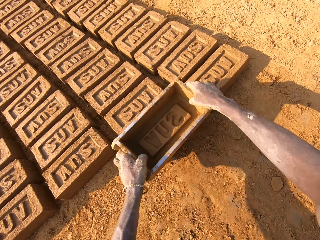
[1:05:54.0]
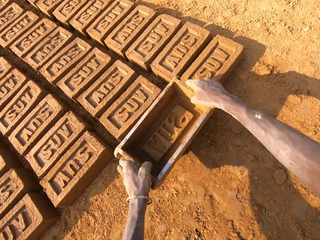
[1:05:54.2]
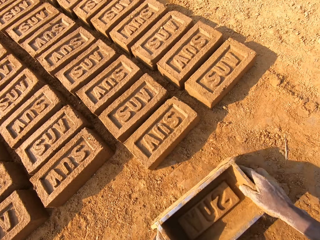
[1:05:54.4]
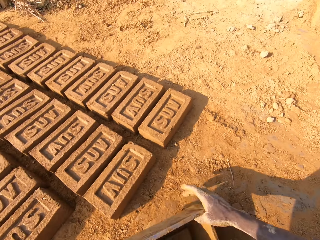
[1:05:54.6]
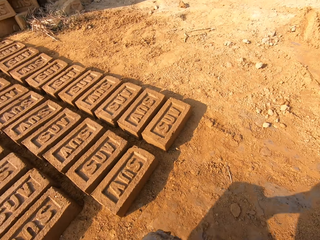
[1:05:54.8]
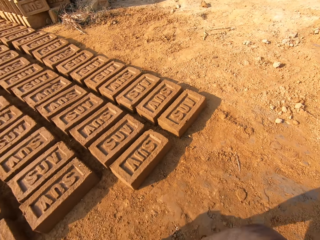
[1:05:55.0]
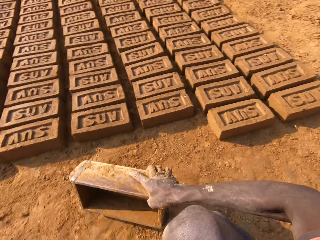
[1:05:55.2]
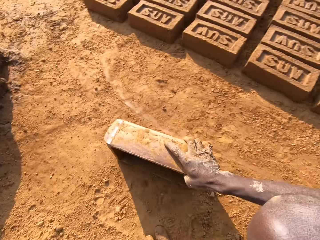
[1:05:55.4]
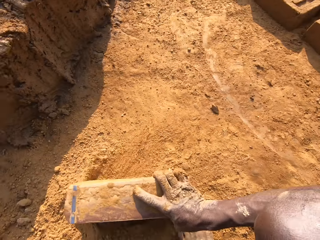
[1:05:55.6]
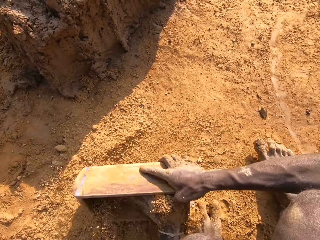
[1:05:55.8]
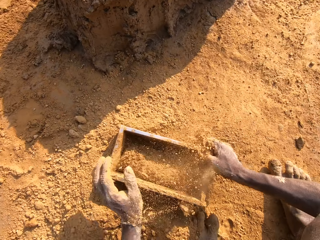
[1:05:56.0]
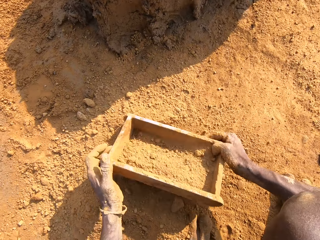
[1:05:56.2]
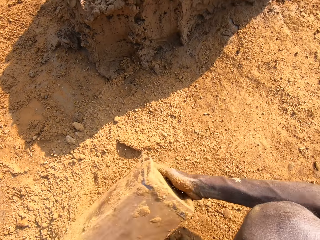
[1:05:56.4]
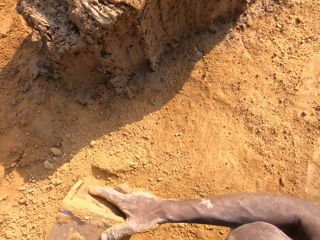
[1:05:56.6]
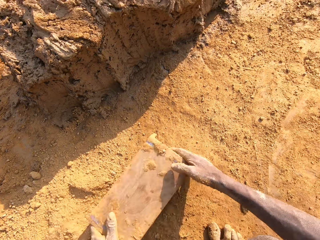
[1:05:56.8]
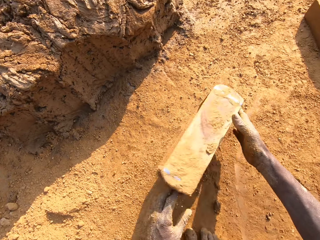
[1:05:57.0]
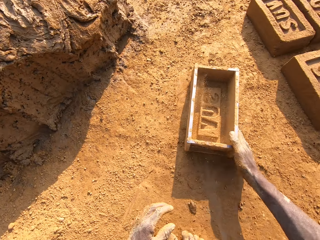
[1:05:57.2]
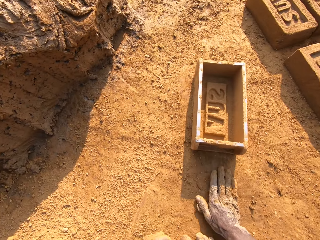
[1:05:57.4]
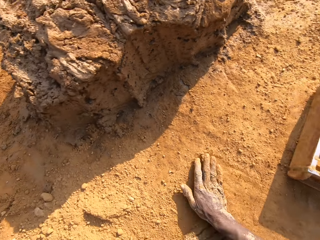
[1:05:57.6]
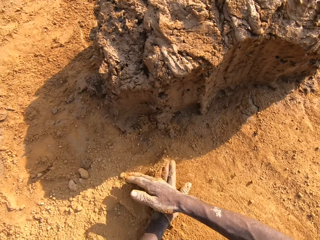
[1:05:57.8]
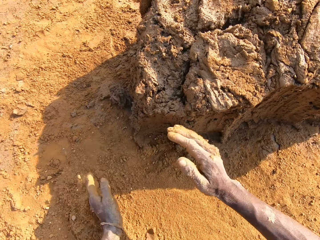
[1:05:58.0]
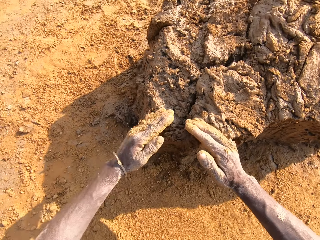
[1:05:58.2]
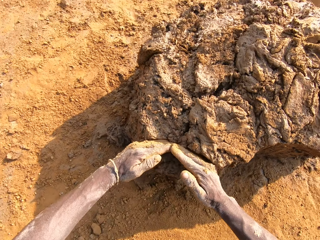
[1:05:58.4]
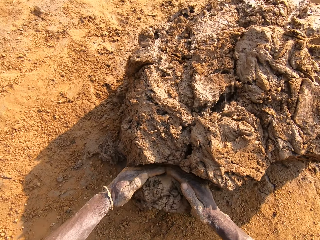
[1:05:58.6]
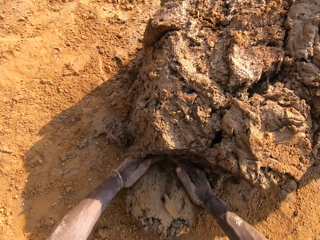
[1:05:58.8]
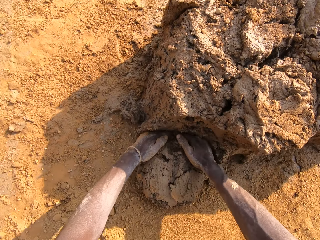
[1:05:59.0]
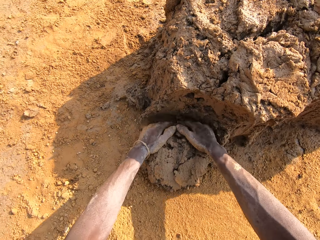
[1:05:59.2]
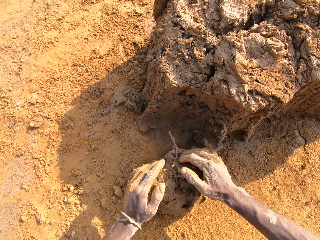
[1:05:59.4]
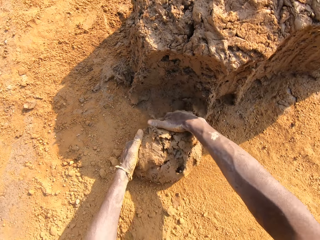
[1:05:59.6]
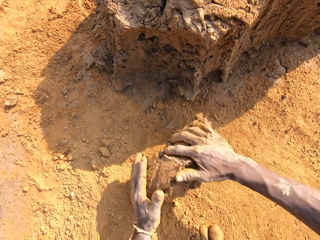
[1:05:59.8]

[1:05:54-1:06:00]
The camera wearer lifts the wooden brick mould off the ground. He puts the wooden brick mould on the brick. He puts the wooden brick mould on the ground. He drags the wooden brick mould on the ground. He packs sand into the brick mould with his left hand. He holds the wooden brick mould with both hands. He empties the sand from the wooden brick mould. He turns the brick mould over. He pulls the wooden brick mould. He drops the brick mould on the ground. He rubs his hands on the ground. He cuts mud with his hands. He packs clay from the clay pile with both hands.

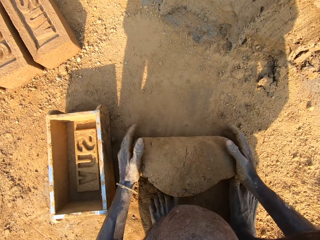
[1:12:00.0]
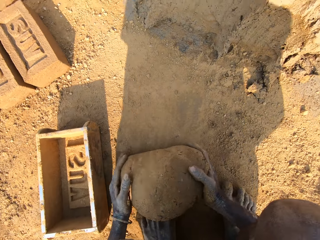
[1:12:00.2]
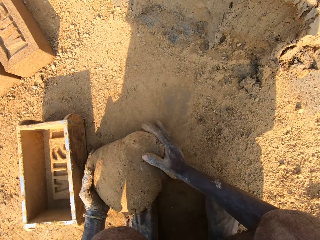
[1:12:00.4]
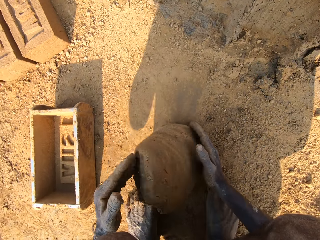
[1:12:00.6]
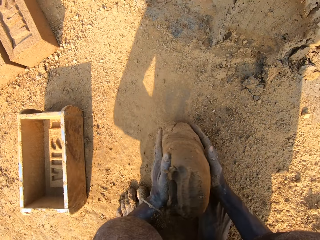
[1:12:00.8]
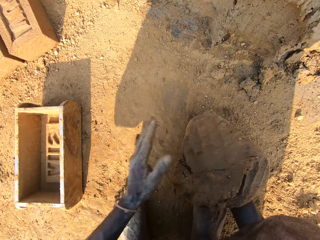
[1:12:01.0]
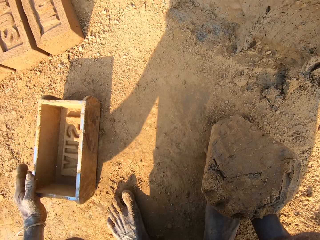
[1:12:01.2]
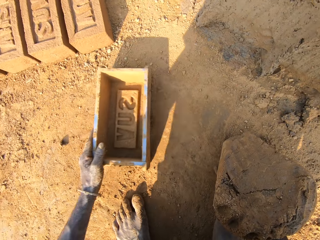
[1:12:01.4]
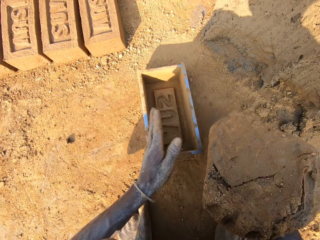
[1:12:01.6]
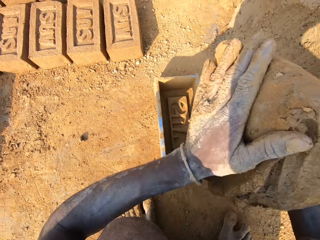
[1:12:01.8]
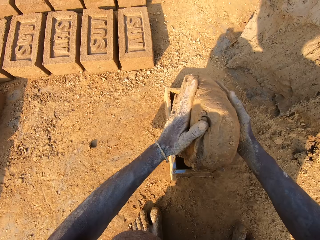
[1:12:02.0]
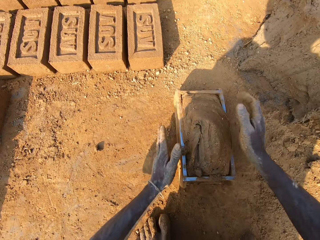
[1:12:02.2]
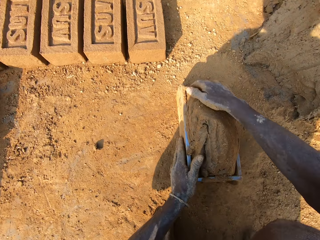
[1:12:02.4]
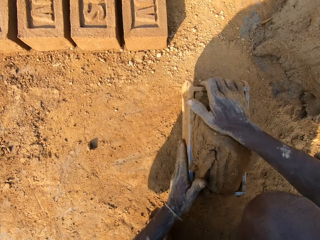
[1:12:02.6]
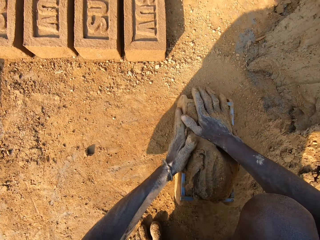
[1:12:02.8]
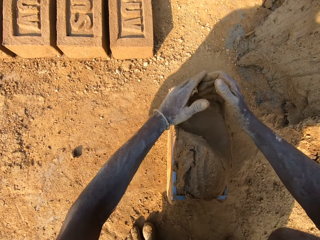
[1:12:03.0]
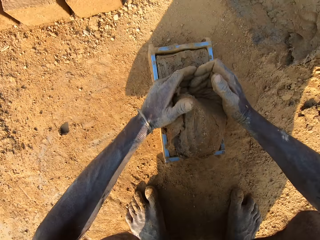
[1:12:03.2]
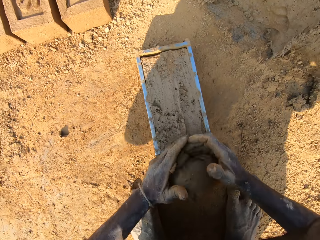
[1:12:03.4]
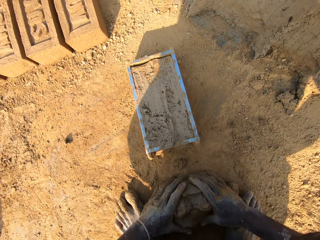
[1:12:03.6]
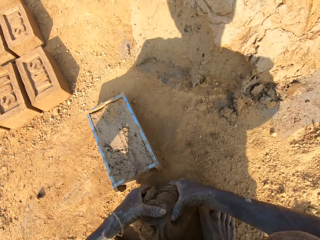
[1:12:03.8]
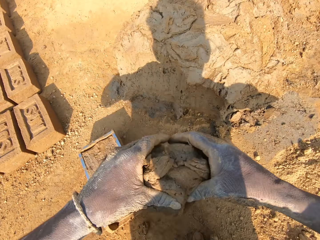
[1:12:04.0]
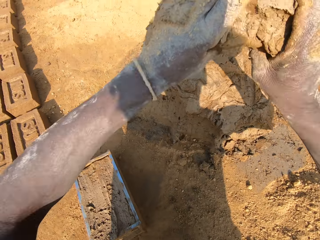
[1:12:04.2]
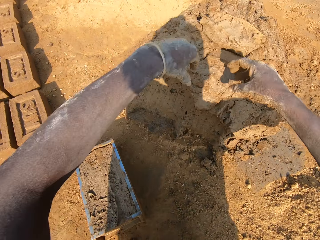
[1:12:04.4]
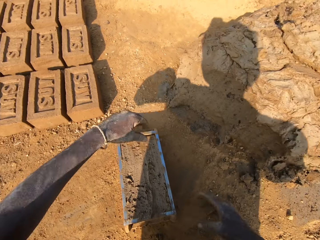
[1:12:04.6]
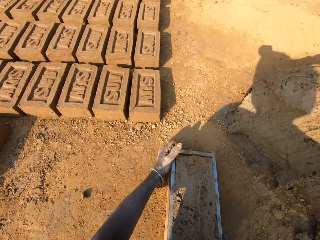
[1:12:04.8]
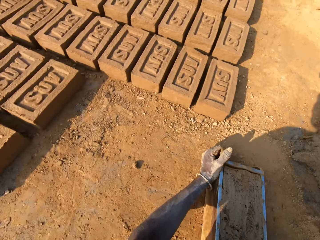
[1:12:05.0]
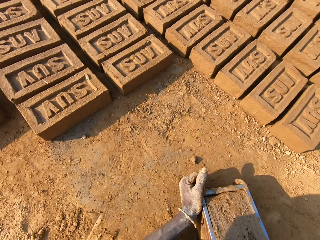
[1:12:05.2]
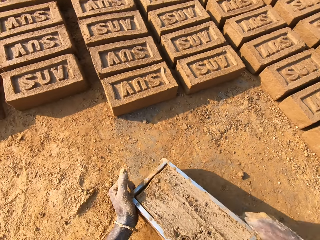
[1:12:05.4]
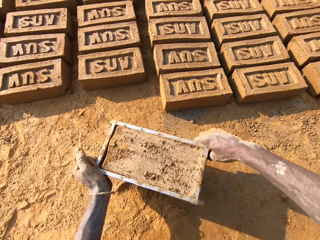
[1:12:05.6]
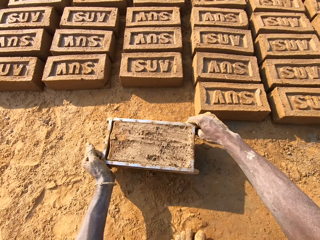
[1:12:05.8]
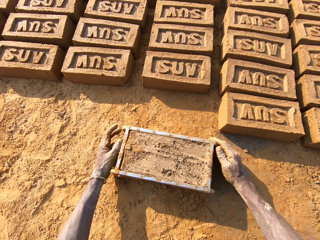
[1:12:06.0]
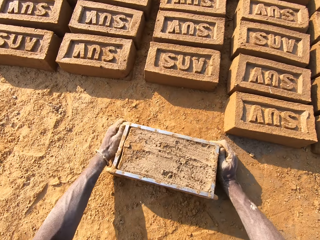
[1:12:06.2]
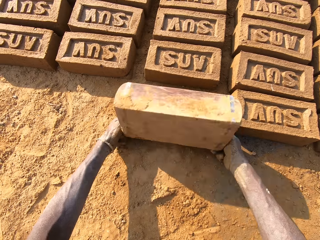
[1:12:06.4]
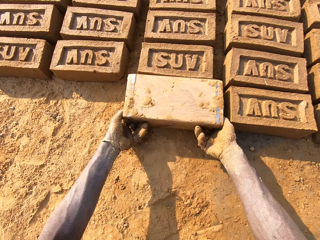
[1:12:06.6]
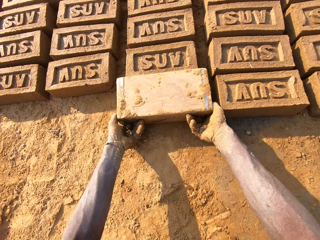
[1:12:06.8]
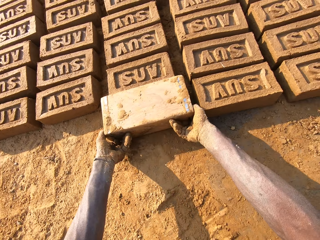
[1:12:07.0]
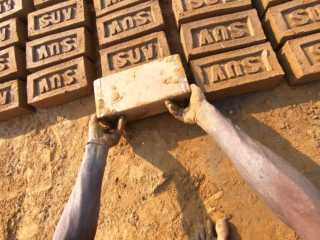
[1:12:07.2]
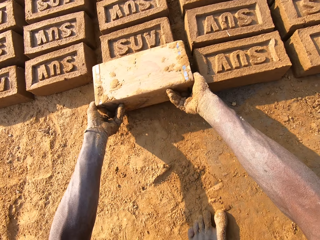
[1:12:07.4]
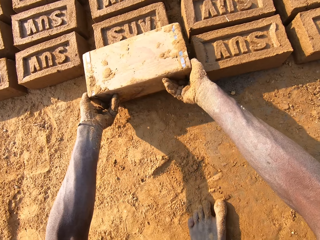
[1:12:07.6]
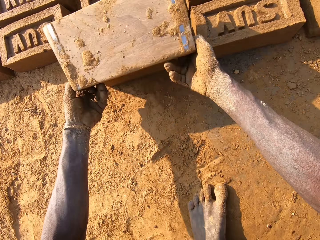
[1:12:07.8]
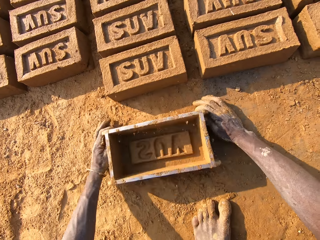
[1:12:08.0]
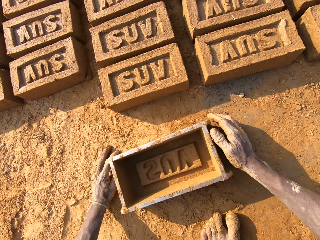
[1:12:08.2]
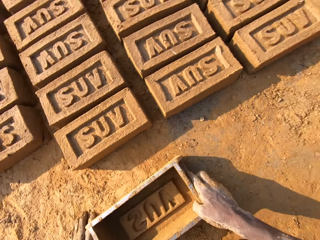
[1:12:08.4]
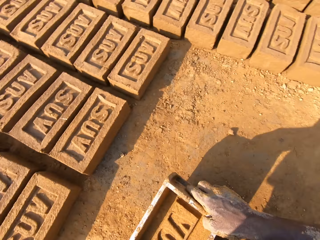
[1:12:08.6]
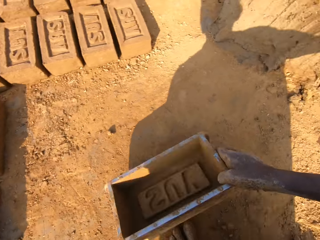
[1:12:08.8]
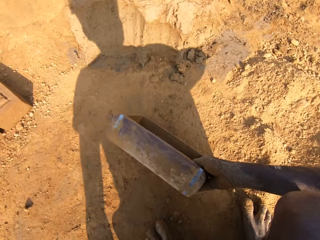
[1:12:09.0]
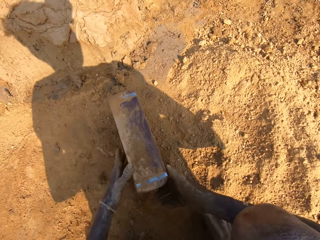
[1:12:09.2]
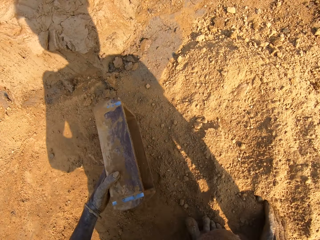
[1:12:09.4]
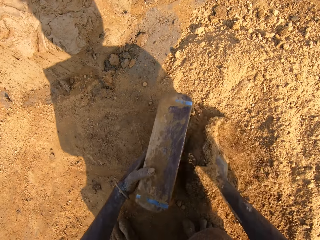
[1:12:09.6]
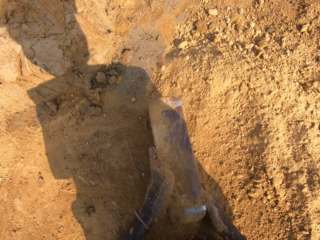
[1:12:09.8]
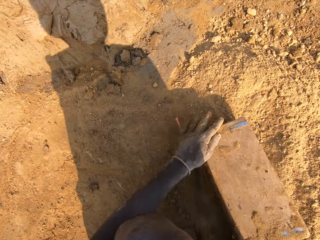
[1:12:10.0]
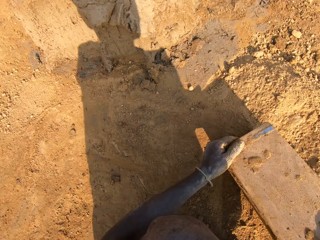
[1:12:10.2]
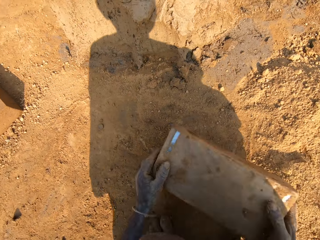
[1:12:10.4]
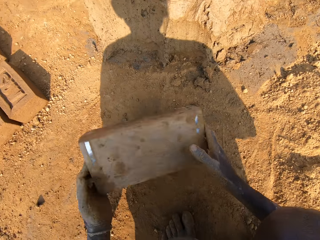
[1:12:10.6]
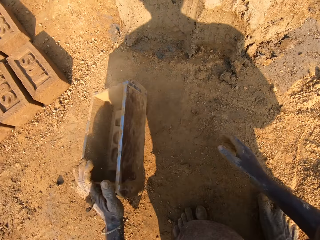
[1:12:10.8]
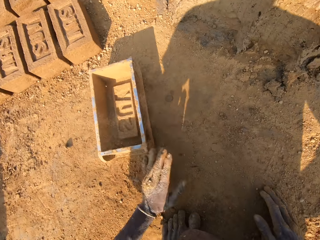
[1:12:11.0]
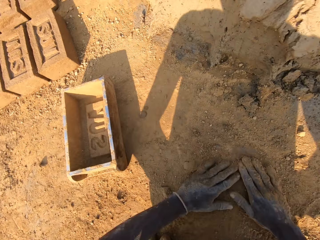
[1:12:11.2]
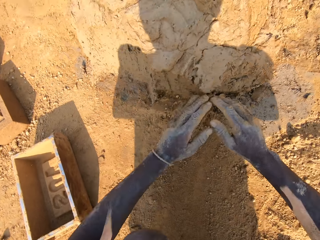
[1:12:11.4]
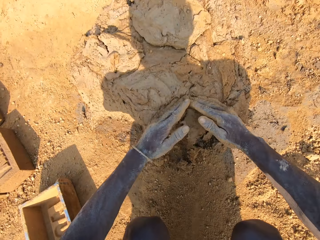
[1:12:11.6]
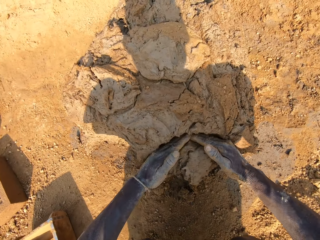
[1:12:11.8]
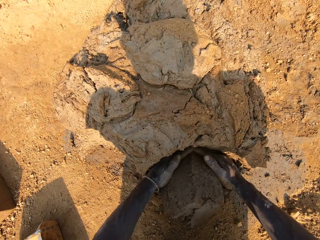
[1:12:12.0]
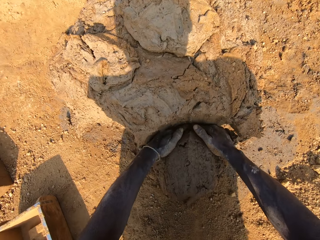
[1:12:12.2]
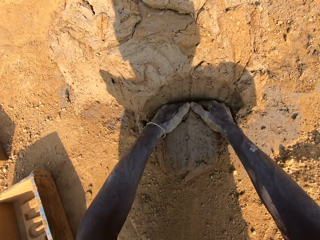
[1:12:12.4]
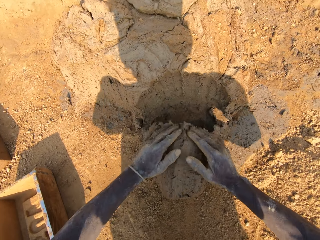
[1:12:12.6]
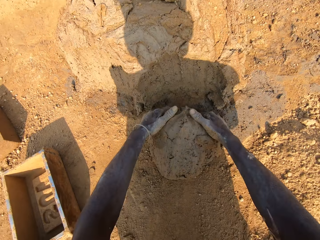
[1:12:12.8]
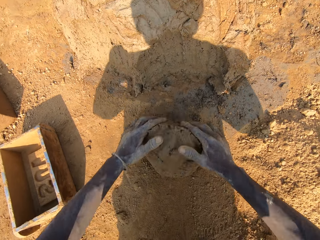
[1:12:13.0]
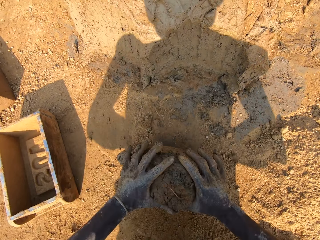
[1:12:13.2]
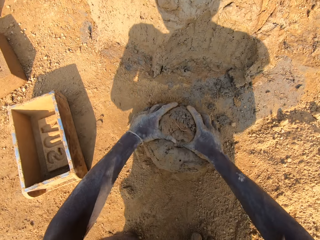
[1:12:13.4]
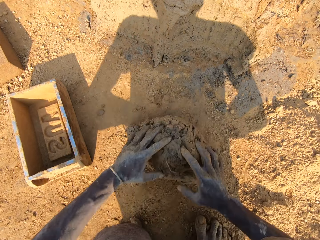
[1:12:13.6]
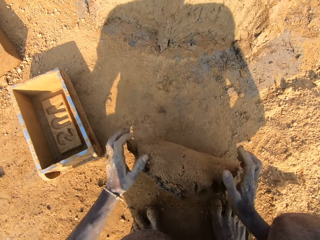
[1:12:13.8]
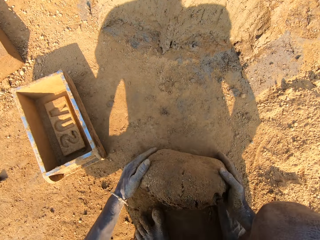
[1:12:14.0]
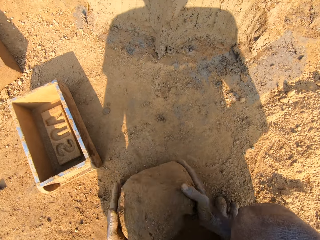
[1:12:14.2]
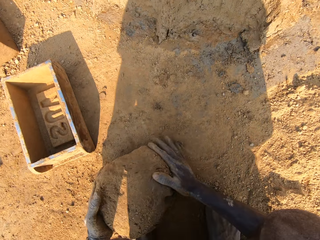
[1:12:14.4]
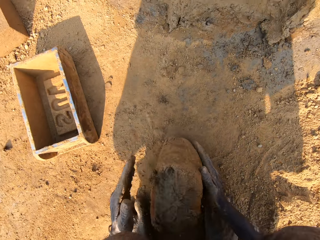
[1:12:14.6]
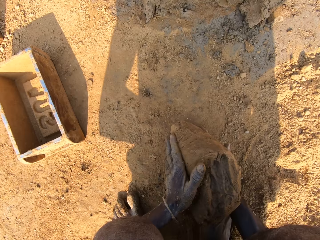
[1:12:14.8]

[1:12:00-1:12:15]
The camera wearer moves the plastic trough or brick making box on the ground with his left hand. He drops the clay or mud into the plastic trough with both hands. He pats the clay in the plastic trough with both hands. He smoothens the clay in the plastic trough with both hands. He scoops the mud on the brick making box on the ground. He picks up the mud on the ground. He throws the clay on the clay boulder. He moves the plastic trough on the ground with both hands. He drops the plastic trough on the ground with both hands. He turns the brick making box on the ground. He drops the clay from the plastic trough onto the ground. He lifts the brick making box upwards. He drops the plastic trough on the ground with both hands. He turns around. He moves the plastic trough on the ground with his right hand. He holds the plastic trough with his left hand. He packs sand or soil from the ground into the plastic trough with his right hand. He pours the sand out of the plastic trough onto the ground. He turns the brick making box on the ground. He hits the plastic trough on the ground with both hands. He drops the plastic trough on the ground with his left hand. He scoops the soil on the ground with his hands. He rubs both hands with the sand on the ground. He cuts out clay from the clay boulder with both hands. He scoops the mud on the ground with his hands. He rolls the mud on the ground with his hands. He moulds the clay on the ground with both hands.
